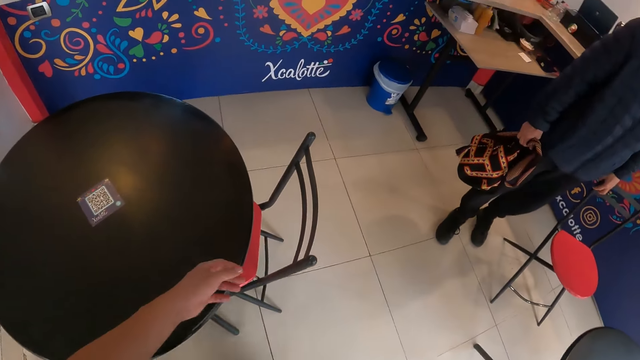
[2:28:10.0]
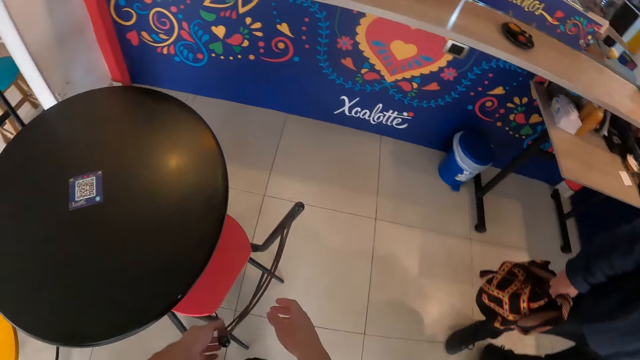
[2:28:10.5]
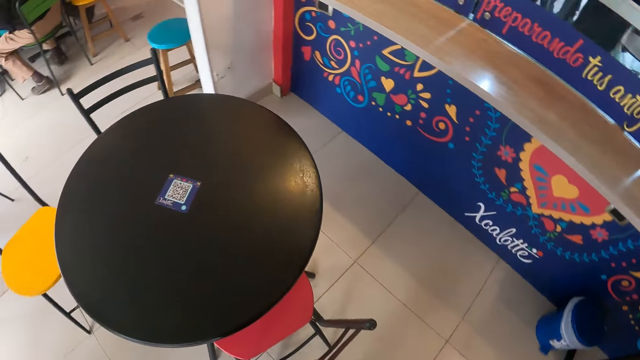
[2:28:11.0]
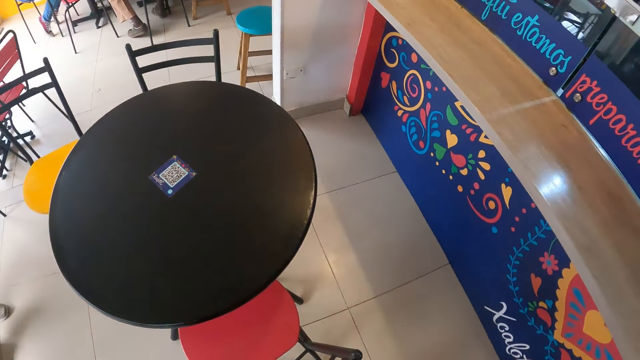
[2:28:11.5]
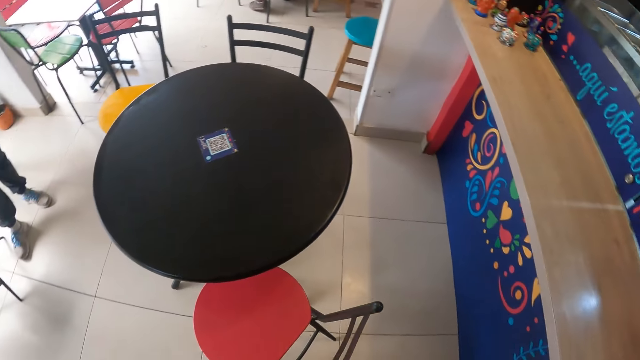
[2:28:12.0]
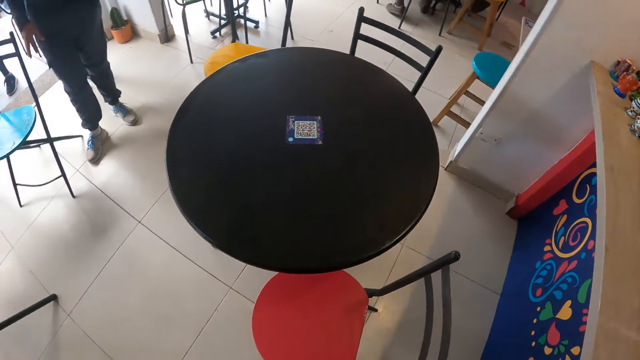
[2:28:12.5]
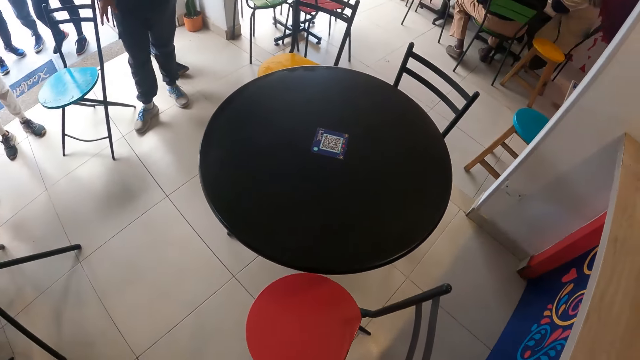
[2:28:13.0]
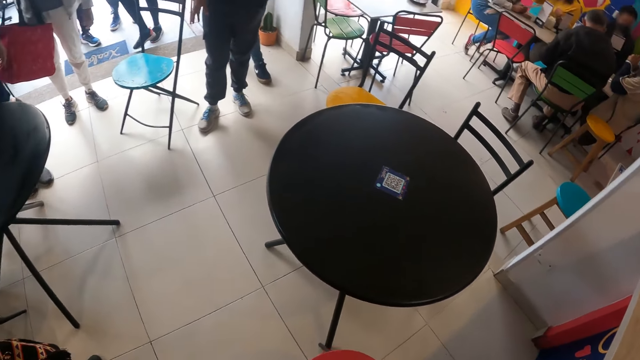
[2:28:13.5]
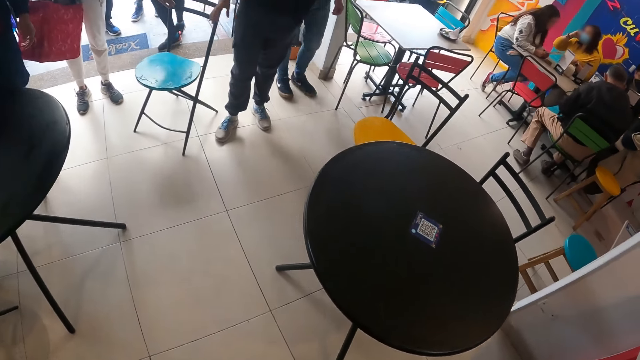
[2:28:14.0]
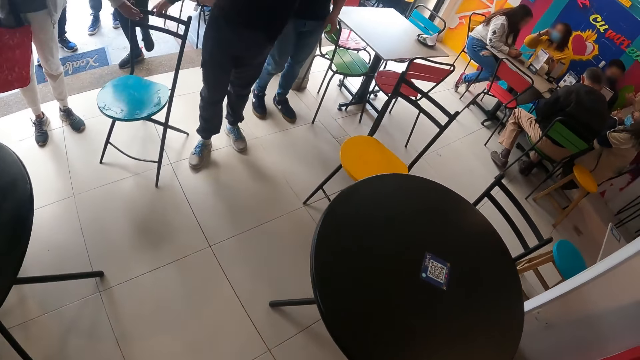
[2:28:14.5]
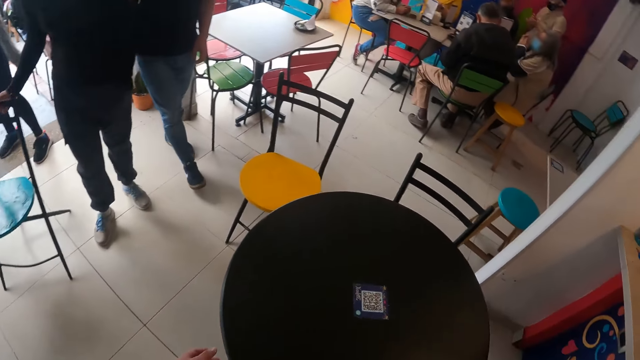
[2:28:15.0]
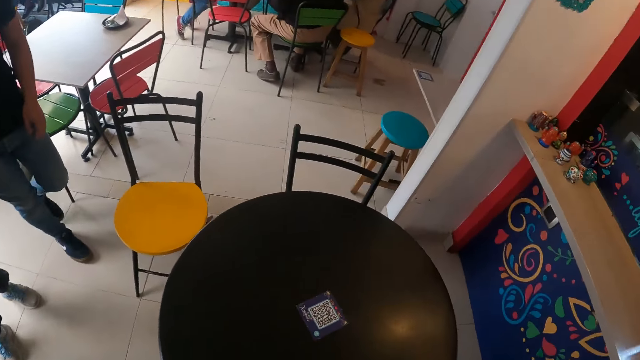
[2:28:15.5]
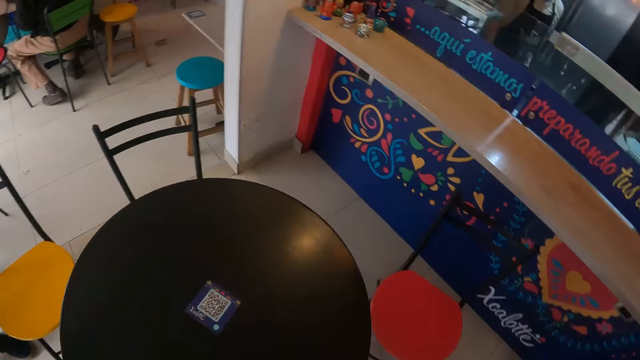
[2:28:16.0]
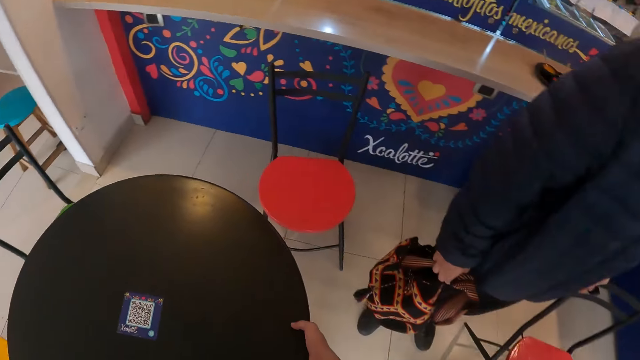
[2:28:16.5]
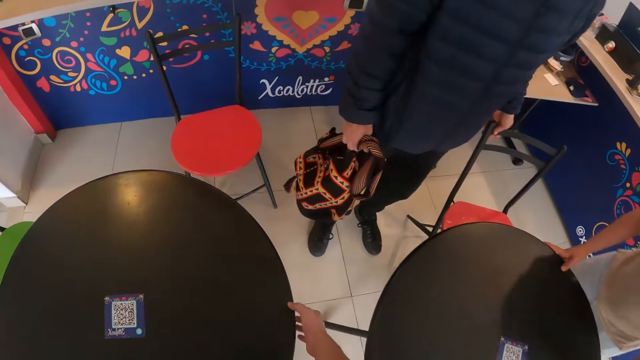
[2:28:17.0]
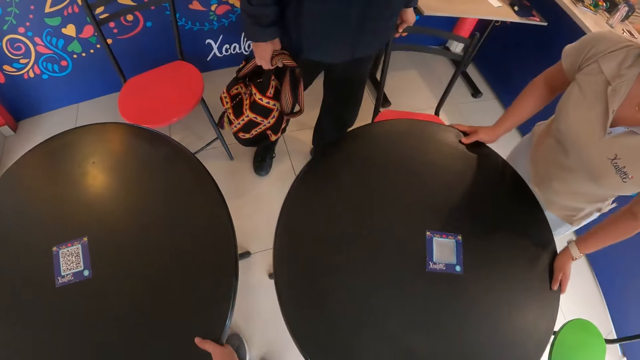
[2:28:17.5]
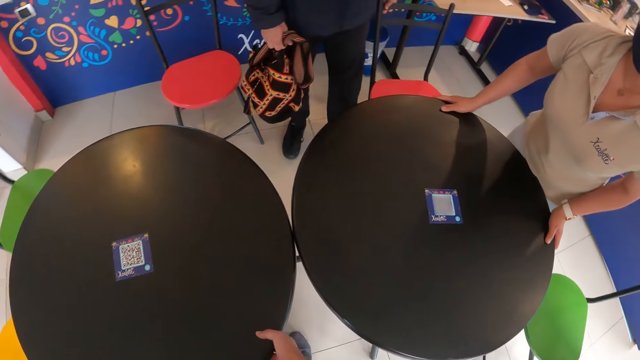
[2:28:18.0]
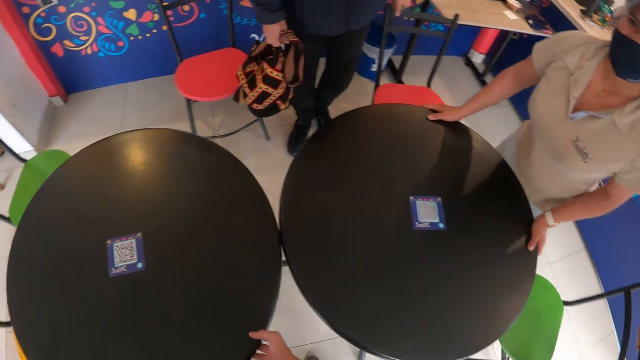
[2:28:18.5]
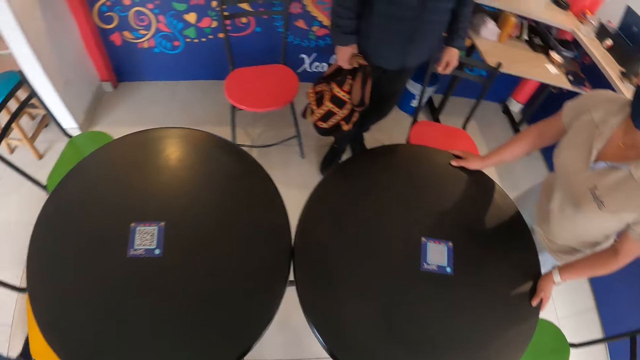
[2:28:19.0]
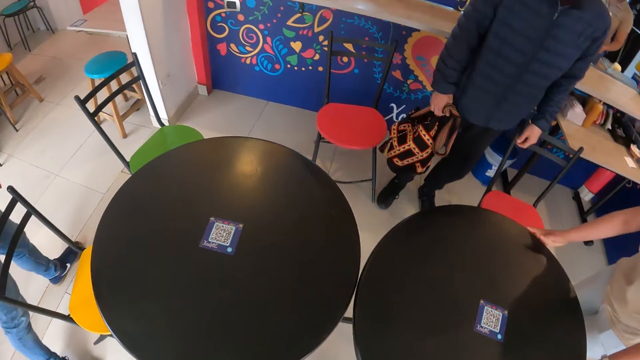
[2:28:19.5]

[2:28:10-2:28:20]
The camera wearer drags a chair with both hands. A waiter shifts a table with both hands. The camera wearer sets the table. They shift the table with both hands.

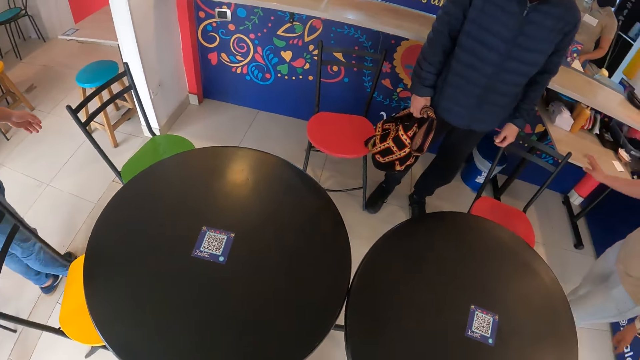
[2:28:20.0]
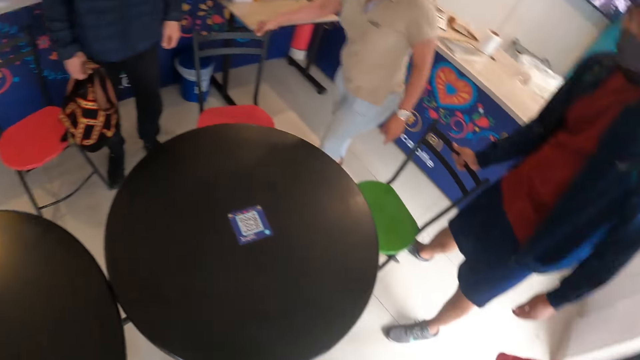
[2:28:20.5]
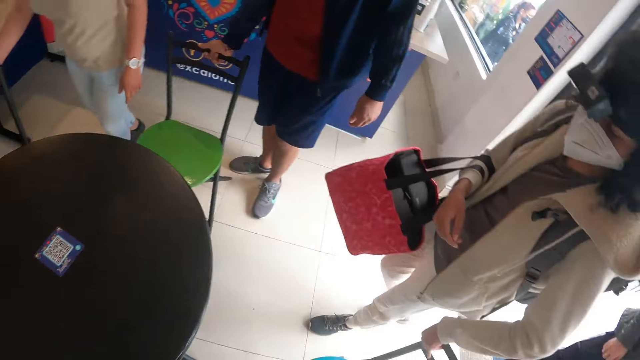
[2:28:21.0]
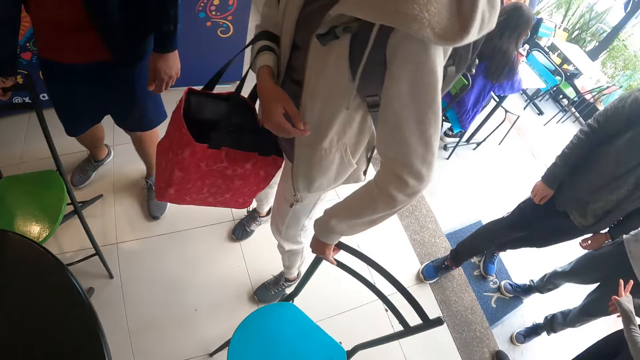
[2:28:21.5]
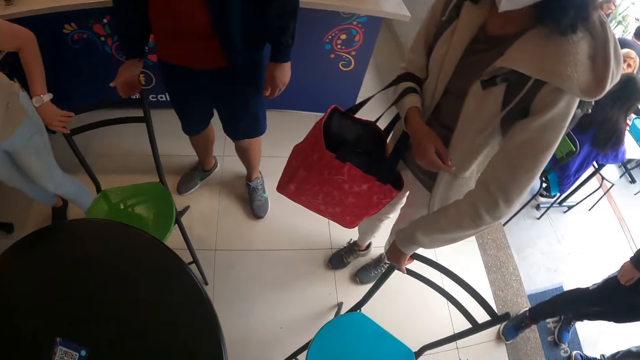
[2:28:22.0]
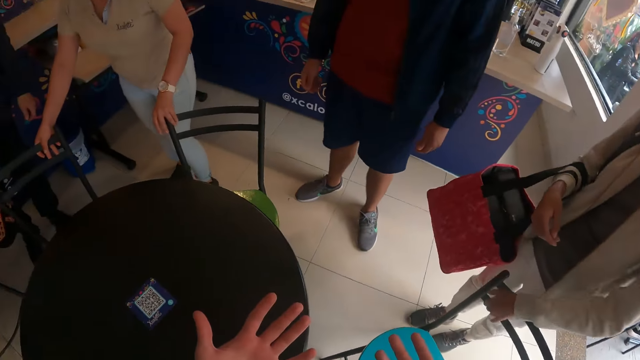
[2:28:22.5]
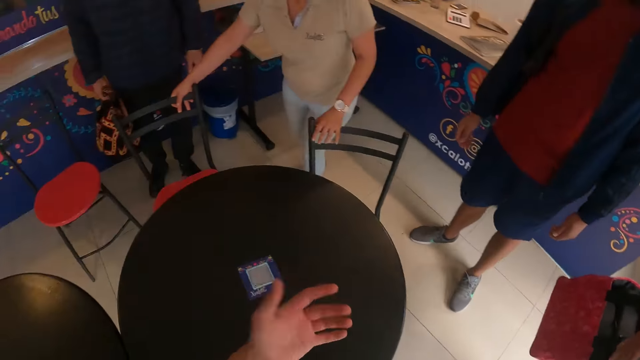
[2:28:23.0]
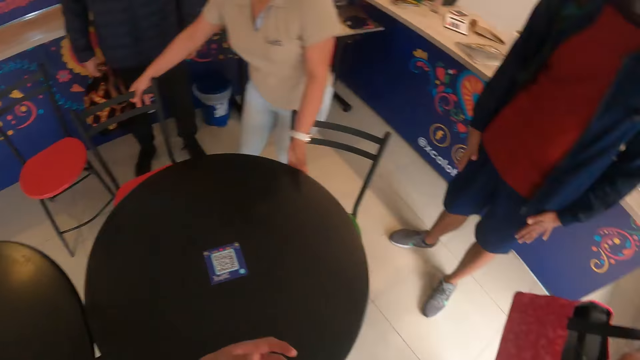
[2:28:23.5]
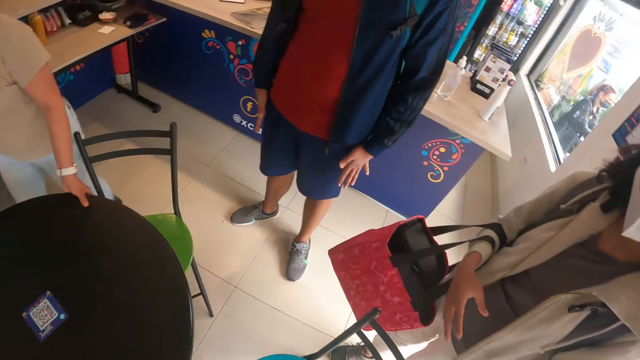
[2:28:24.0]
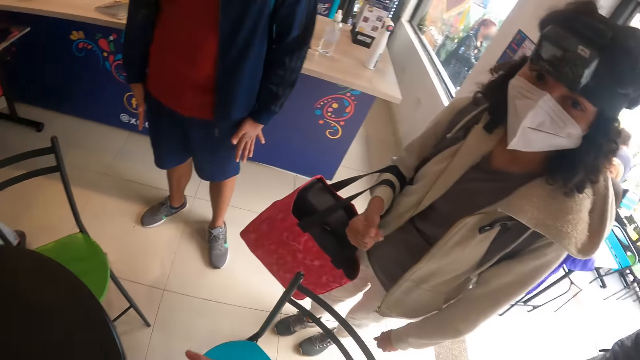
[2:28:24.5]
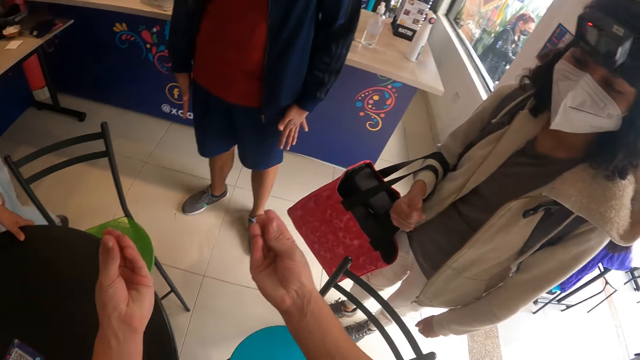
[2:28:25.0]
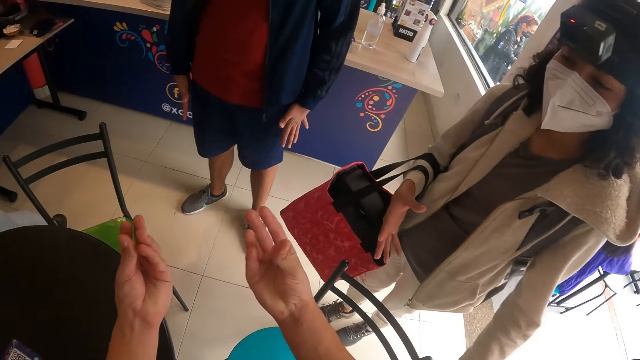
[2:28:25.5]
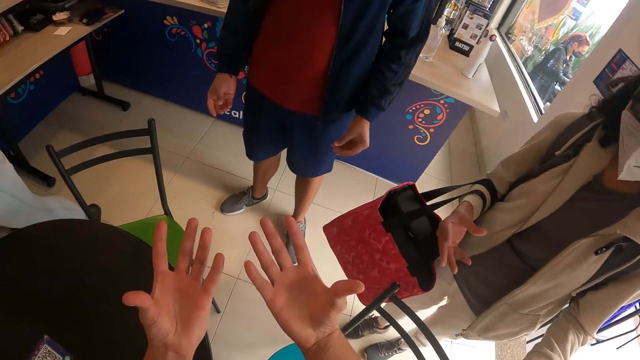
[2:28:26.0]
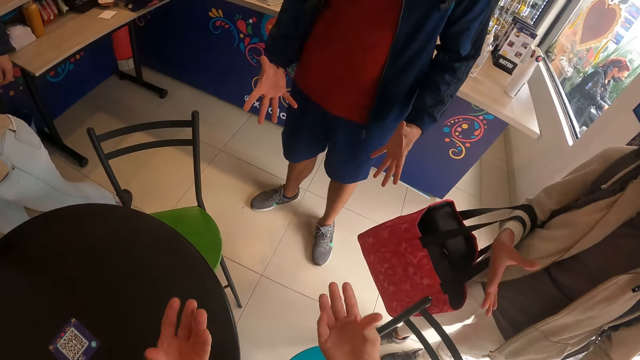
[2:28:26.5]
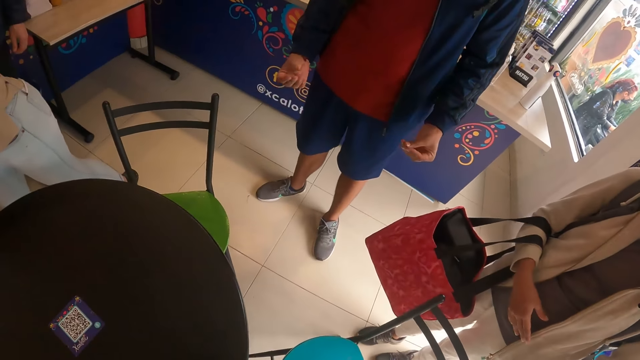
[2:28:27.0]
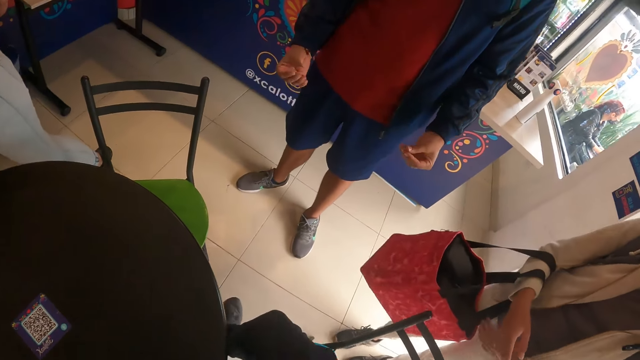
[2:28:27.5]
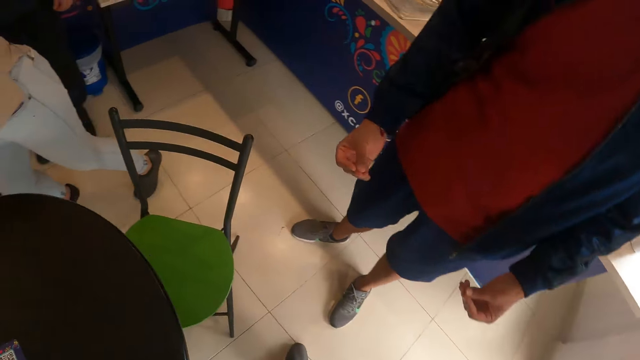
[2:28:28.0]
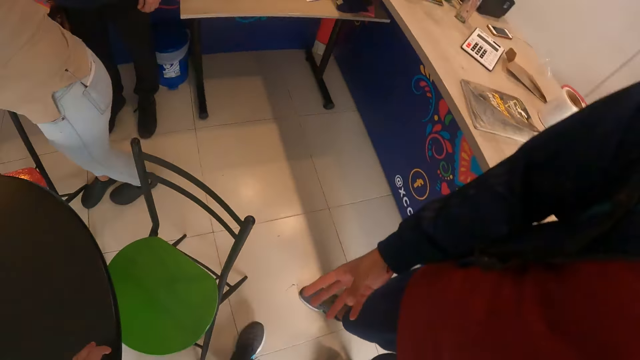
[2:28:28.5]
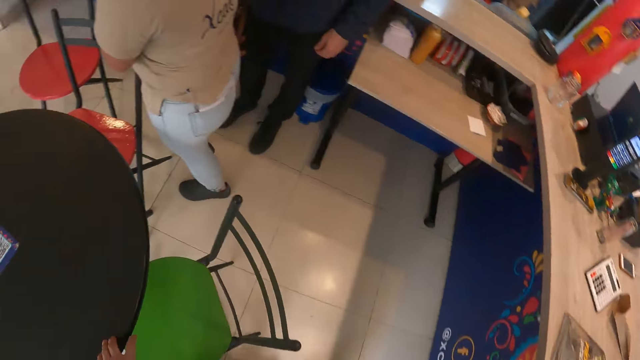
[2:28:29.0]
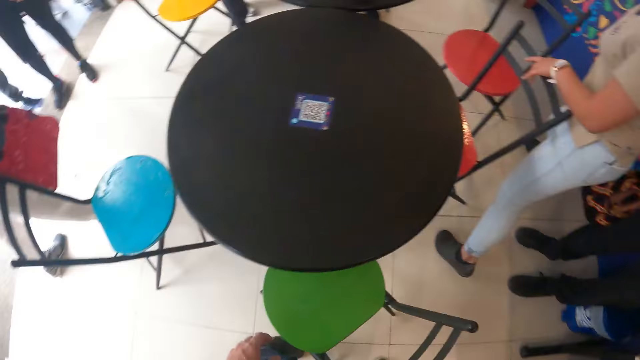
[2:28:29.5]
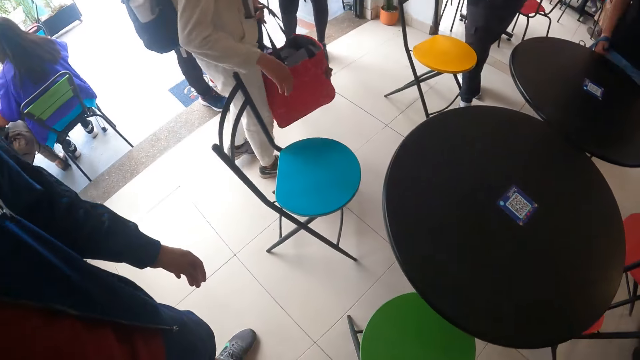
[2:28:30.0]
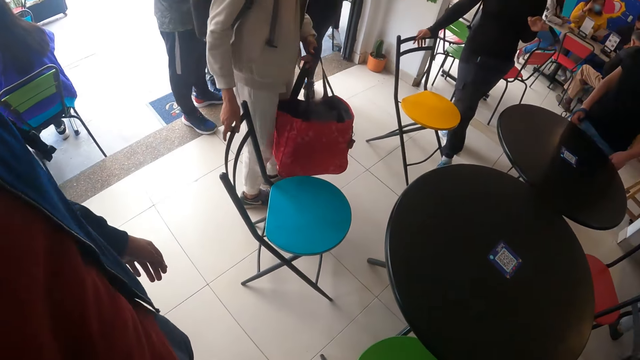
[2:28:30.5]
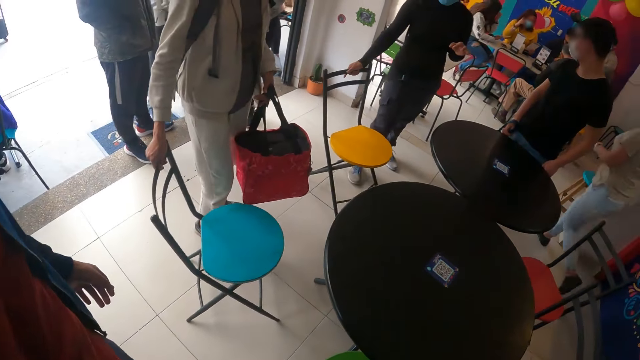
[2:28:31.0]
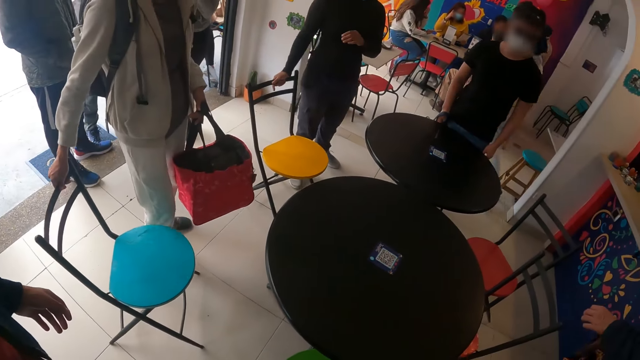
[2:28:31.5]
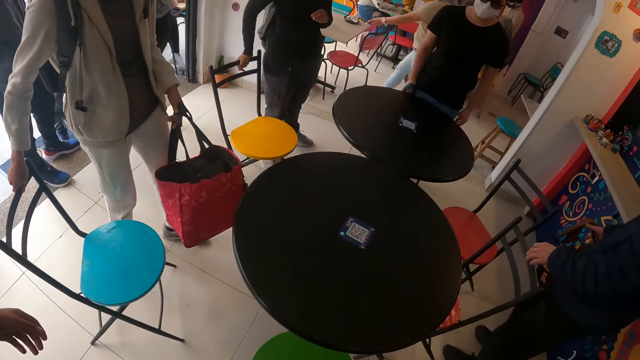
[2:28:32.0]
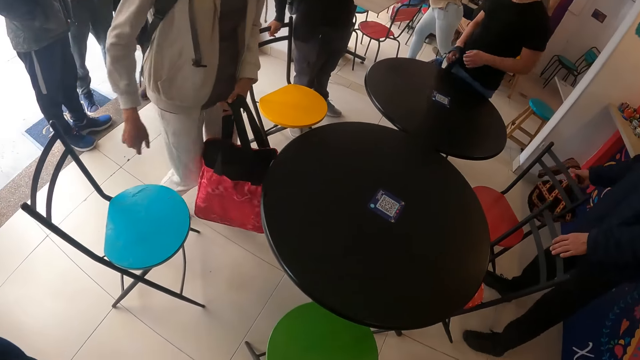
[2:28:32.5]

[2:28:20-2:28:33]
The camera wearer turns around the restaurant. A woman drags a chair with her left hand. A waiter drags chairs with both hands. The camera wearer interacts with the woman. They do gestures. They walk along the restaurant. A man holds a chair with his right hand.
